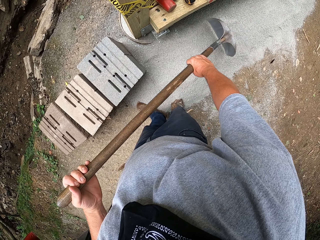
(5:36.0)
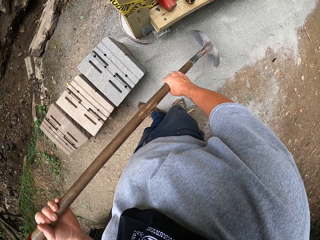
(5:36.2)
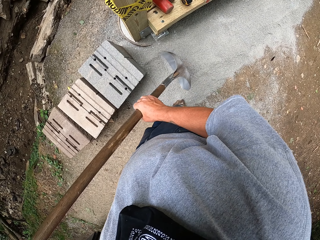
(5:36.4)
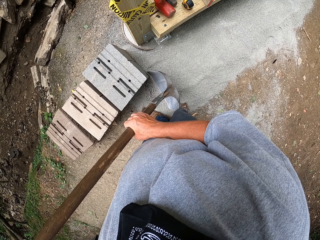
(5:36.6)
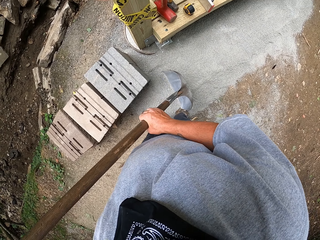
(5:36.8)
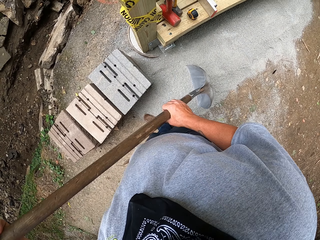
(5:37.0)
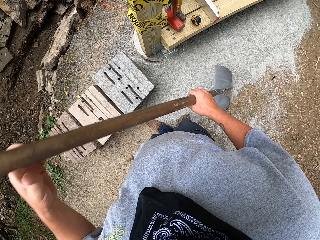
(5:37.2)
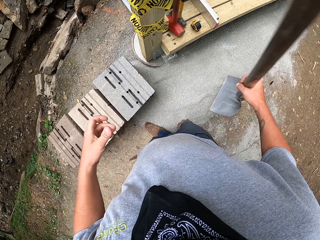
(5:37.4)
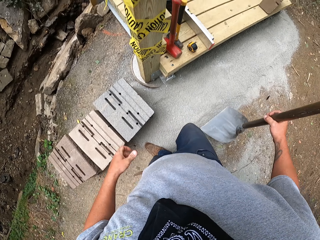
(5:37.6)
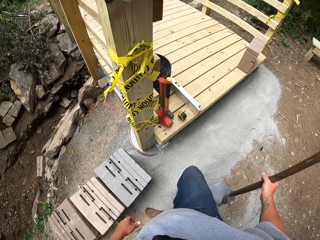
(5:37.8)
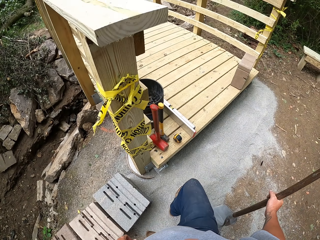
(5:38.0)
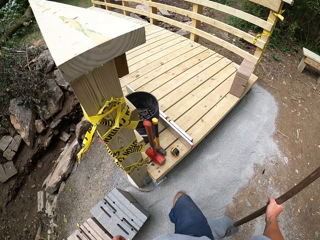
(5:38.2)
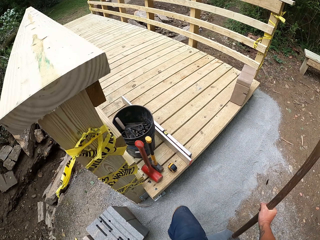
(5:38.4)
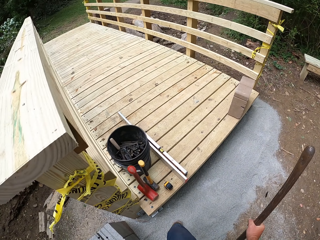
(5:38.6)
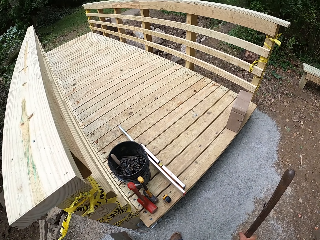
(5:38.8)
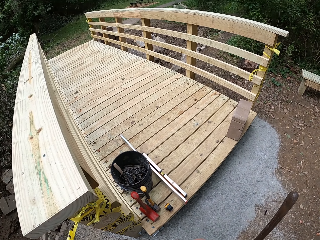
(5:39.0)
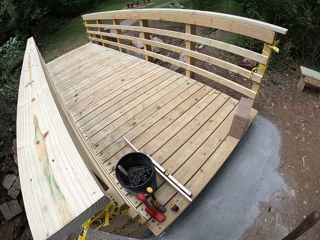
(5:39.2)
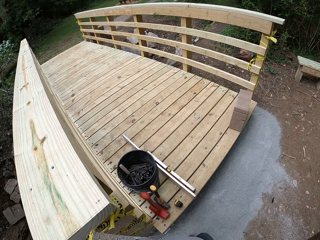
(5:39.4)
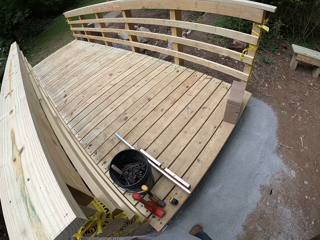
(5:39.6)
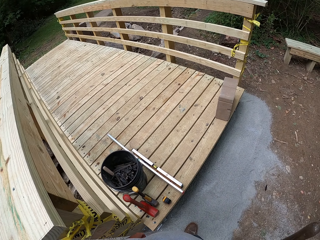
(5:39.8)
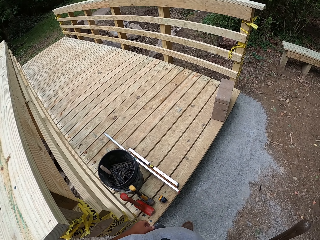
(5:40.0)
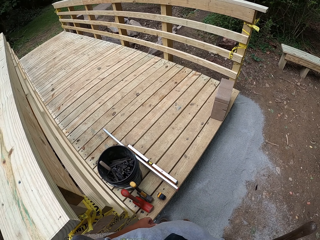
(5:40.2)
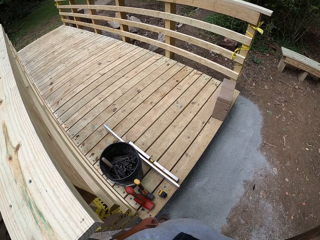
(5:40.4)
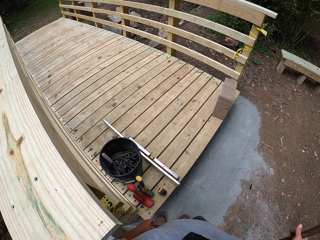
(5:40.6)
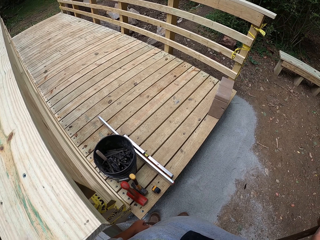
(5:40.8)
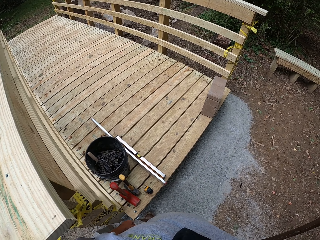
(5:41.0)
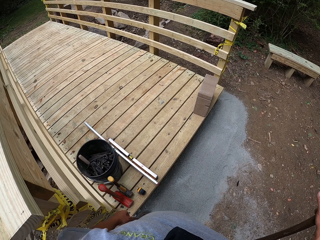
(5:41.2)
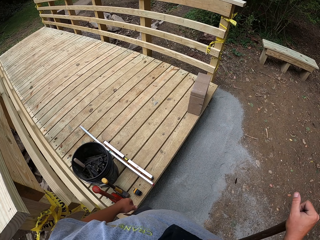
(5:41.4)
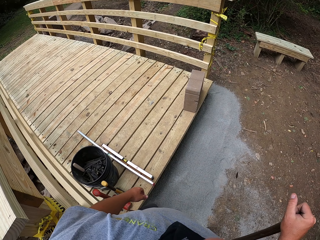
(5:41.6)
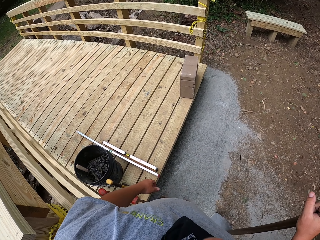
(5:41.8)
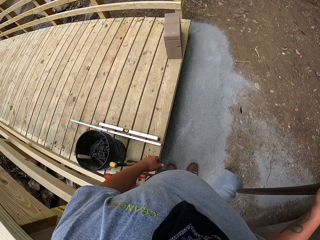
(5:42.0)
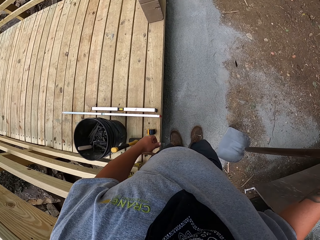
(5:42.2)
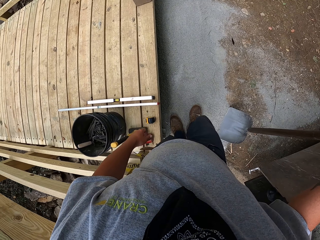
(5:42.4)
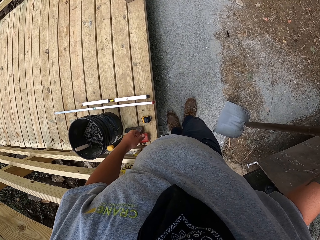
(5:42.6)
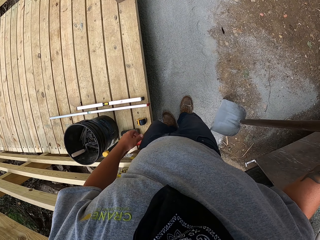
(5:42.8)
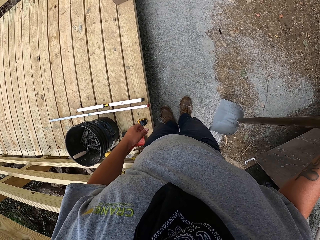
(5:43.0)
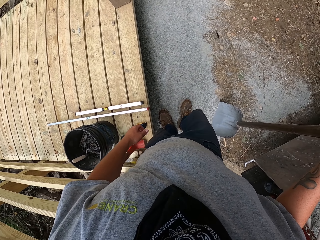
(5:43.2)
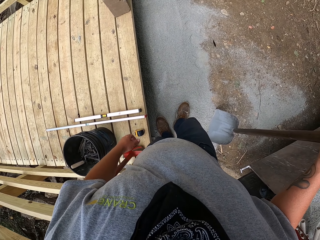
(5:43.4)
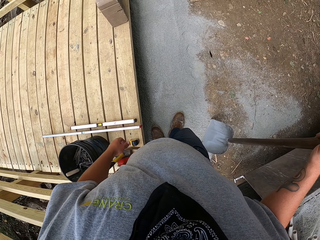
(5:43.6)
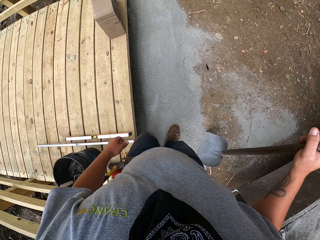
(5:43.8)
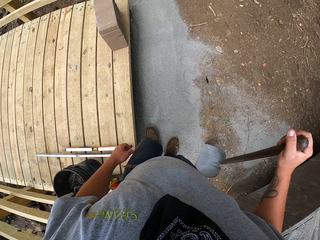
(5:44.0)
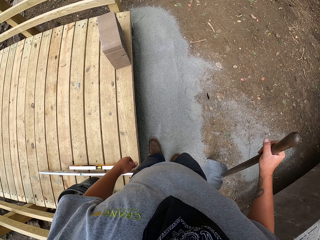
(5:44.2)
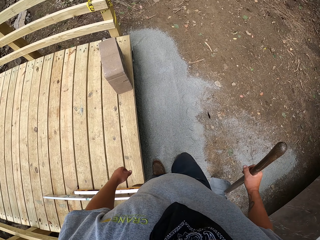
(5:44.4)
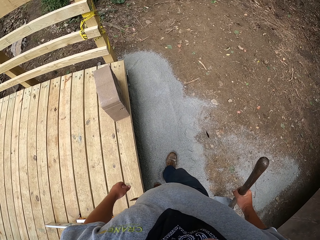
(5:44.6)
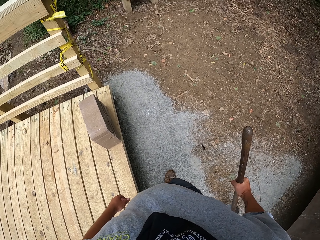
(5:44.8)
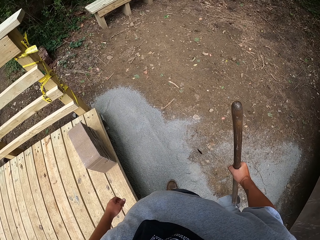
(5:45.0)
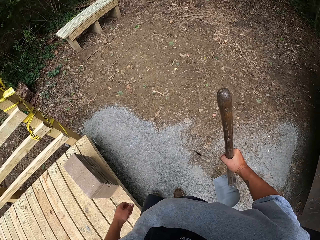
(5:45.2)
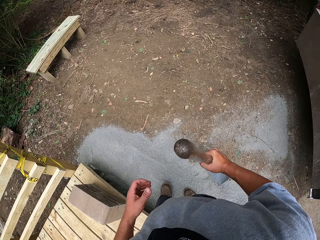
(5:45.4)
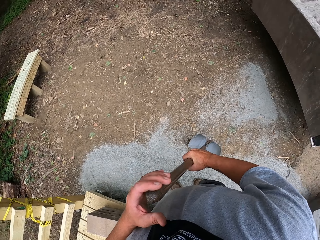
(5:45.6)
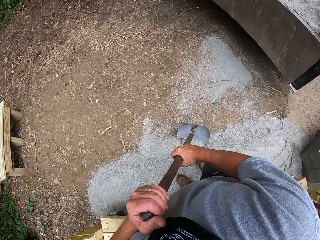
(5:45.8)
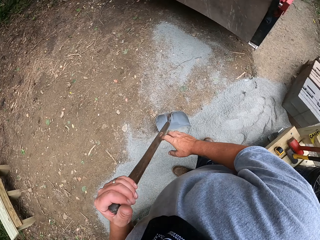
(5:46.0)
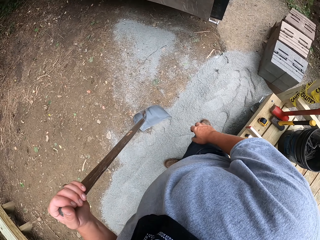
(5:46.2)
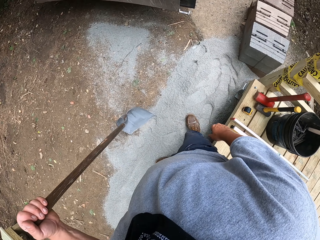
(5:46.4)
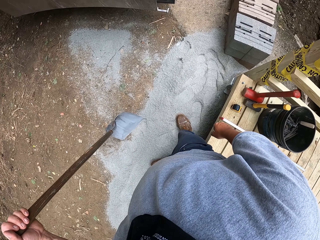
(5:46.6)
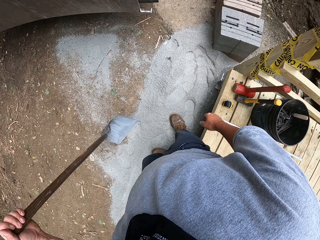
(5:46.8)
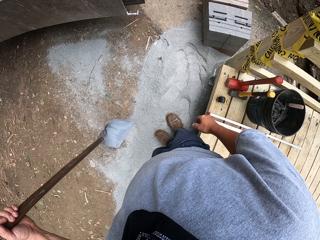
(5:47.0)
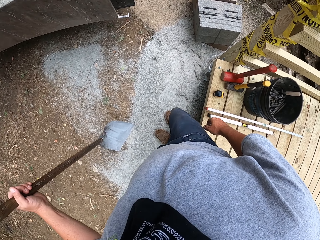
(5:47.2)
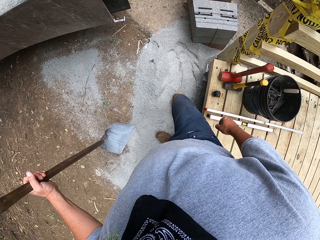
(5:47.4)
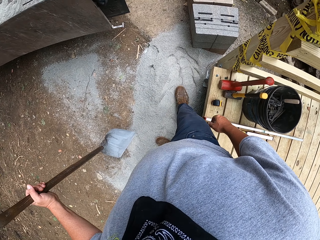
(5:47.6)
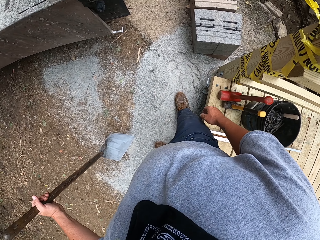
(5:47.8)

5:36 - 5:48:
The camera wearer presses the sand on the ground with his legs.

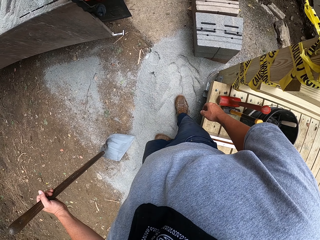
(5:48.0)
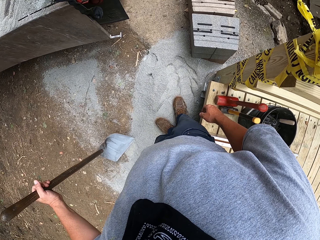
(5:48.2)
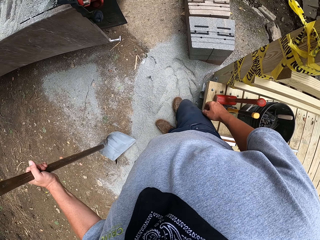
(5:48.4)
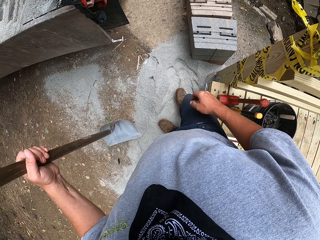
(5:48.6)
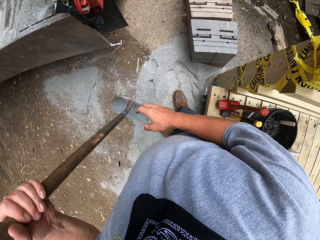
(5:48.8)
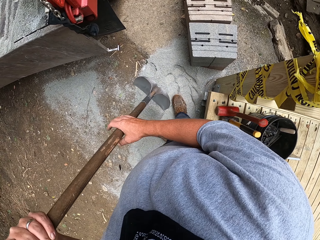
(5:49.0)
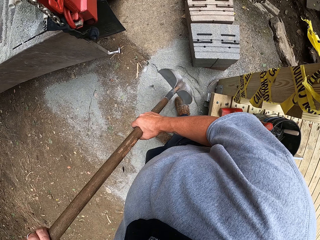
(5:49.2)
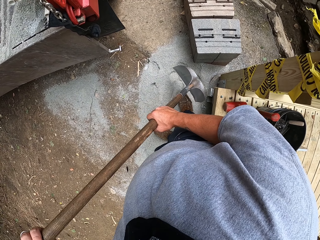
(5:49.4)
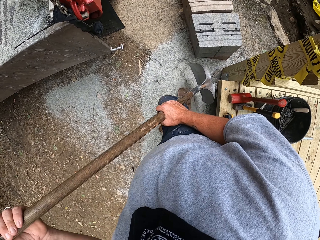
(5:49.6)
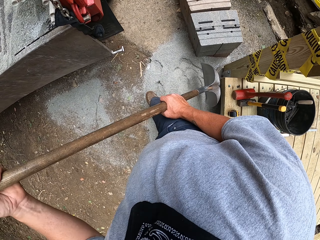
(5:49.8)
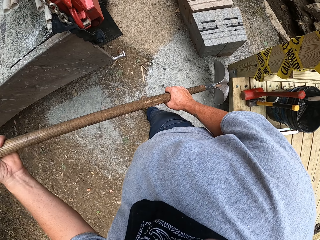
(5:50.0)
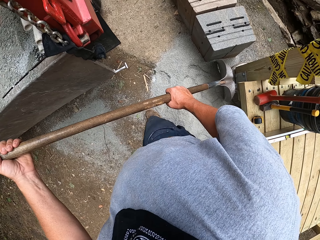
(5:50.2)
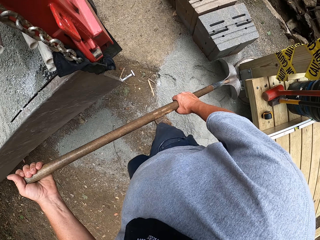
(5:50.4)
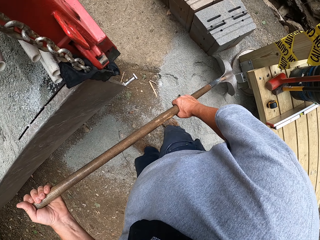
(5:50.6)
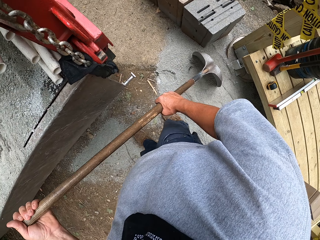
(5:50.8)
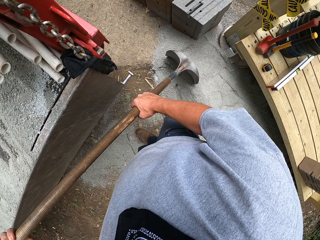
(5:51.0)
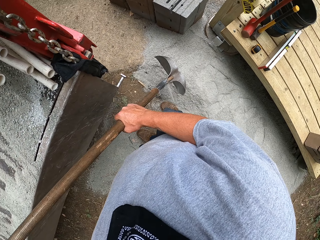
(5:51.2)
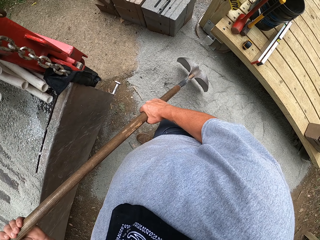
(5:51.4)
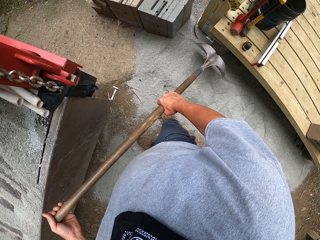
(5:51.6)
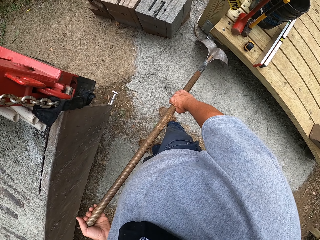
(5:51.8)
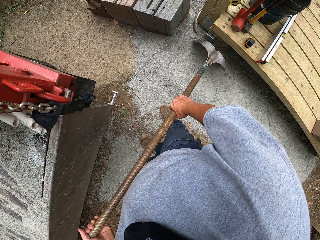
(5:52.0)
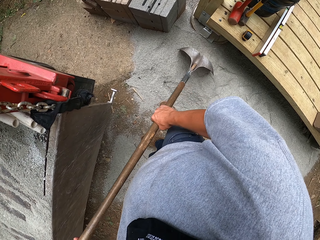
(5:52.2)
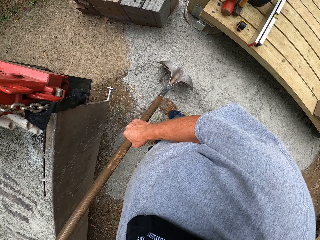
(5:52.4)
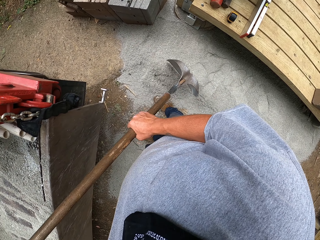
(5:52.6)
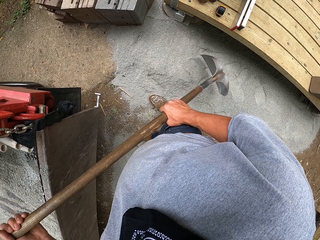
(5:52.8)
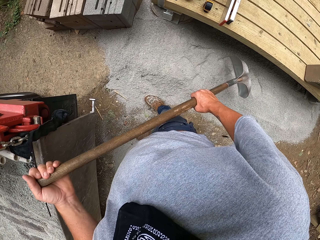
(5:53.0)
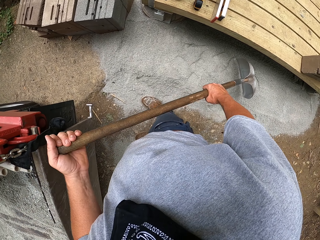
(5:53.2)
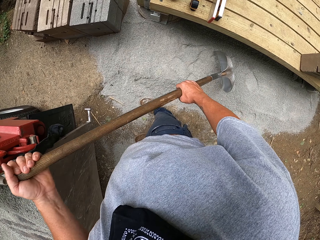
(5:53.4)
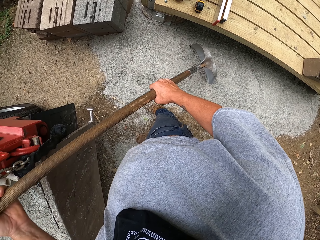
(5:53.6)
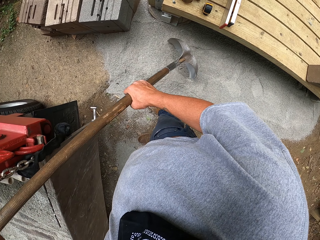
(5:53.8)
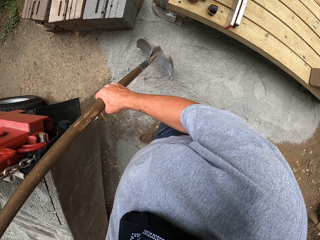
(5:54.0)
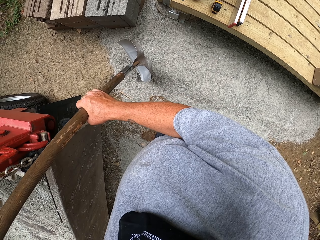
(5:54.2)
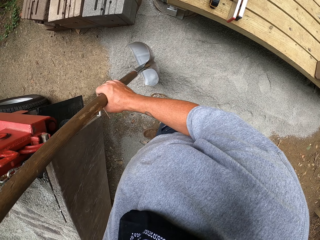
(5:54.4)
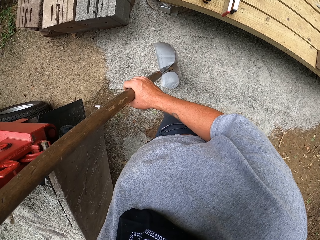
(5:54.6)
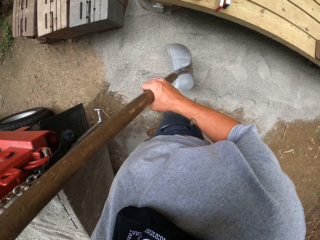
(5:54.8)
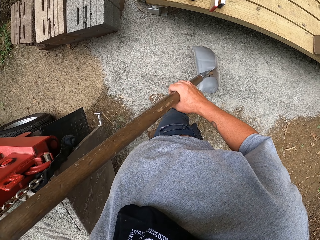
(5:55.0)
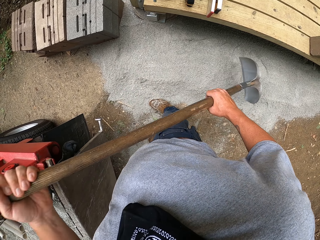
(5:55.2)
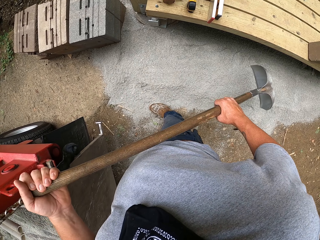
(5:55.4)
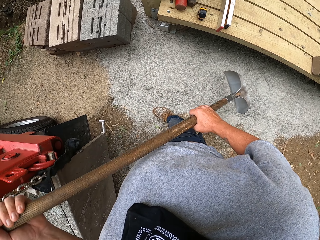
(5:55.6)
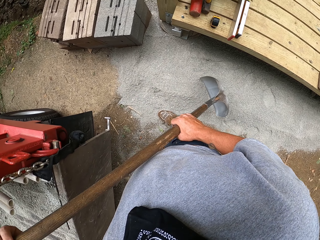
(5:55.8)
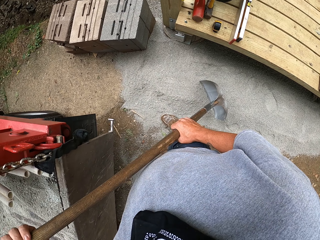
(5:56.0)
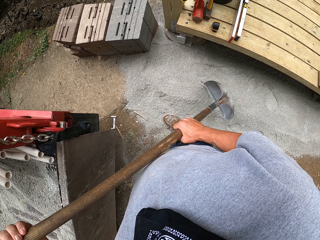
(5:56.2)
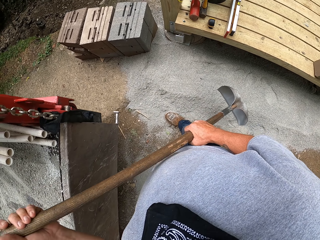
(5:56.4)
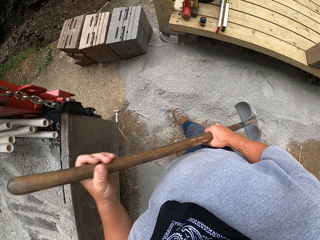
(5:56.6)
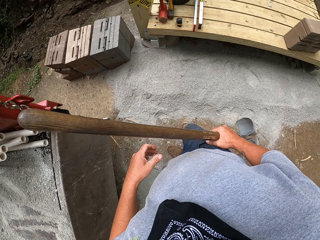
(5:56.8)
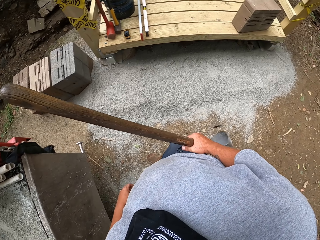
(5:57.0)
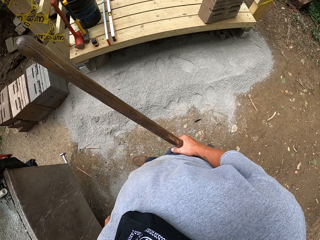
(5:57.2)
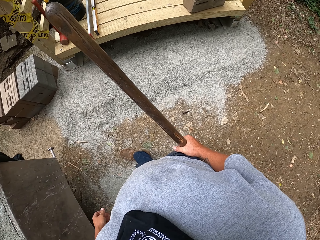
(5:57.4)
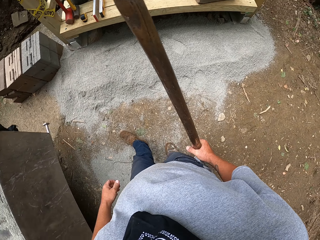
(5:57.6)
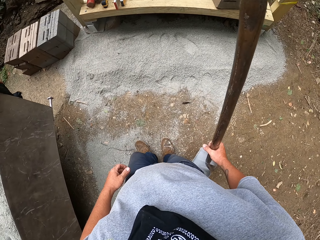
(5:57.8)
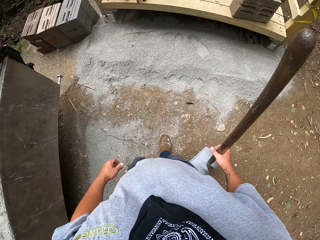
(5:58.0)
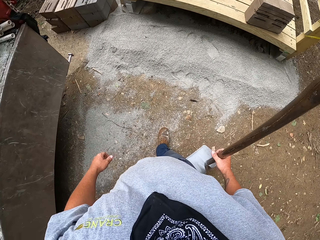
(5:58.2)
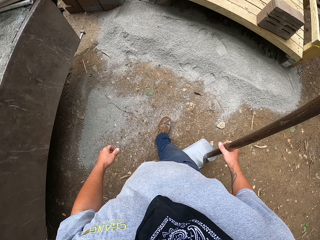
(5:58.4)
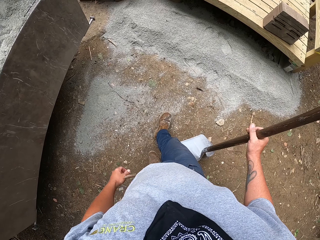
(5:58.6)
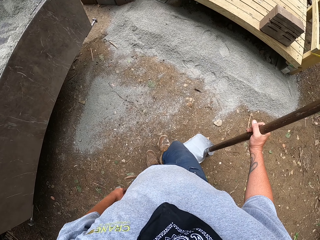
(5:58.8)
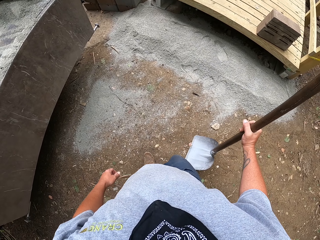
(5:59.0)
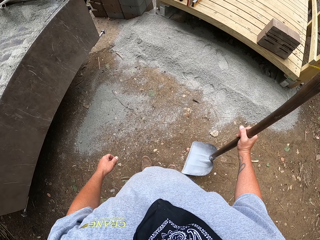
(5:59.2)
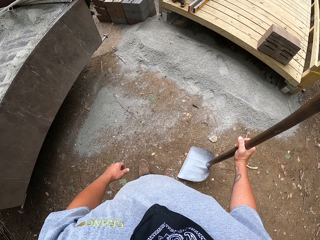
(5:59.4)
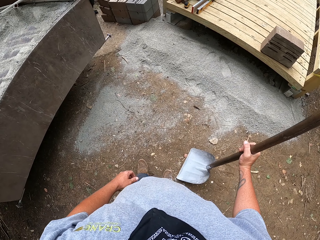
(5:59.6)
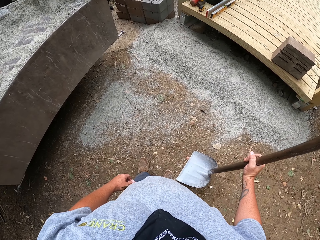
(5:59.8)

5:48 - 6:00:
The camera wearer spreads the sand on the ground with a shovel or spade. They walk backwards with the spade.
